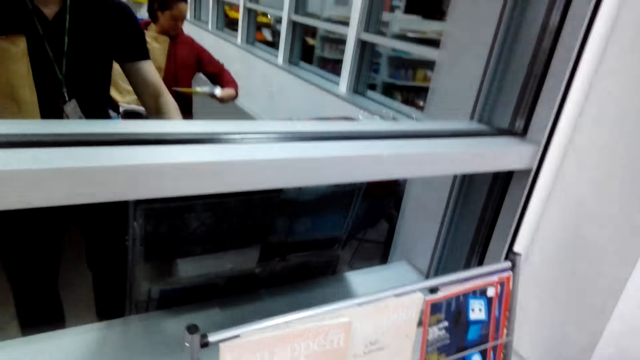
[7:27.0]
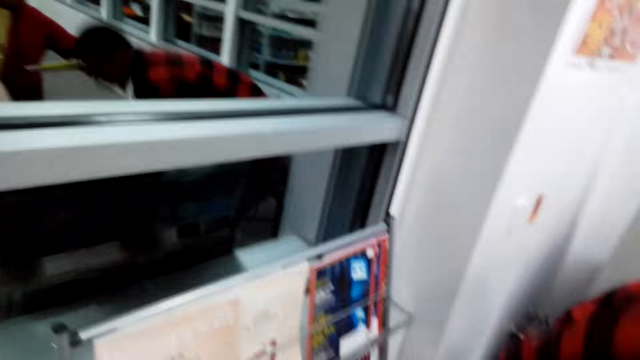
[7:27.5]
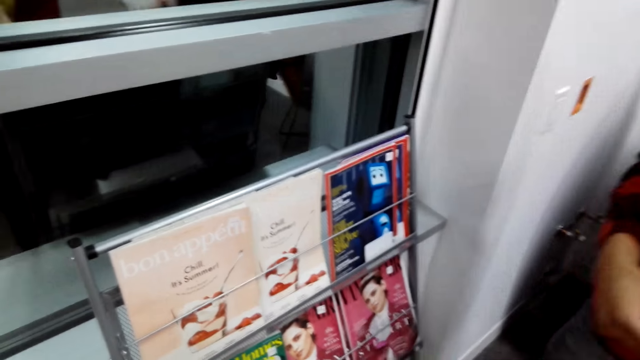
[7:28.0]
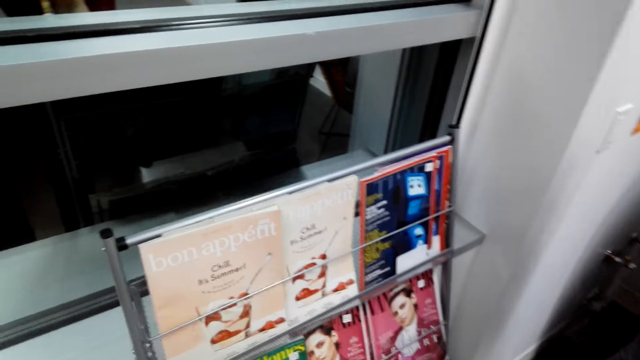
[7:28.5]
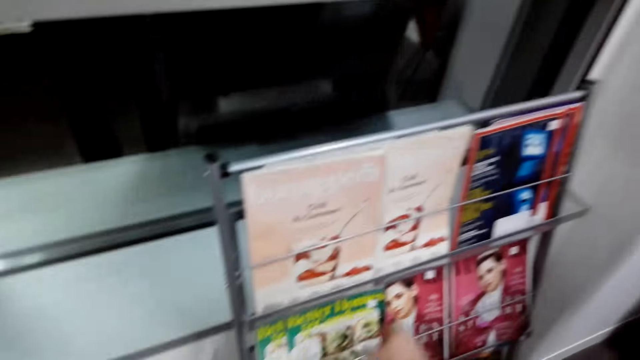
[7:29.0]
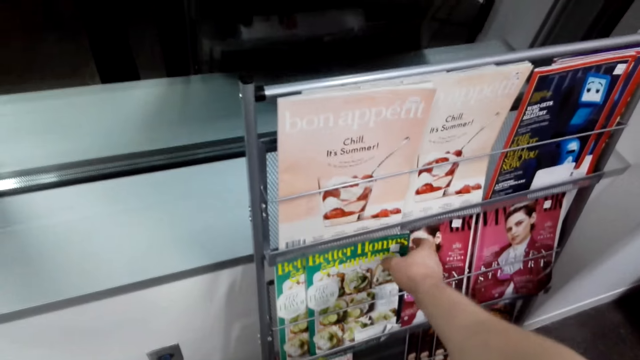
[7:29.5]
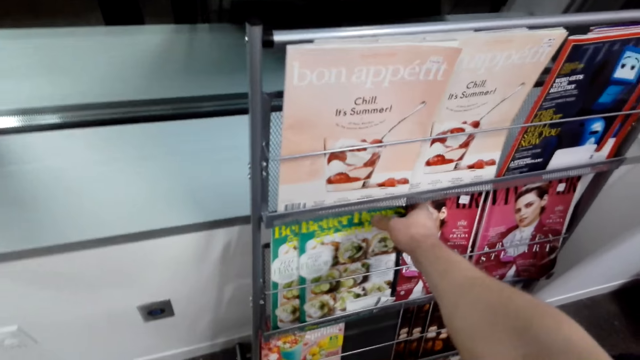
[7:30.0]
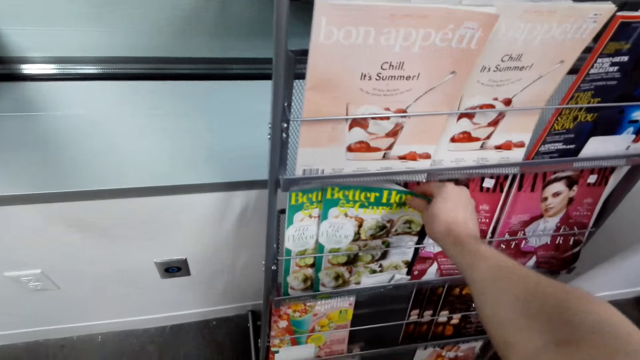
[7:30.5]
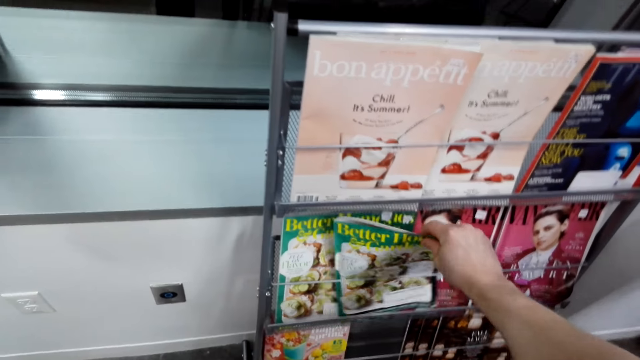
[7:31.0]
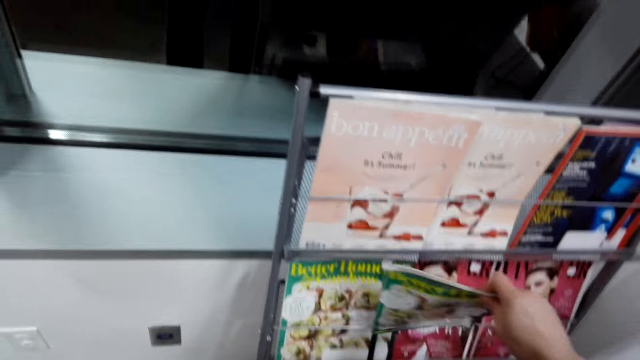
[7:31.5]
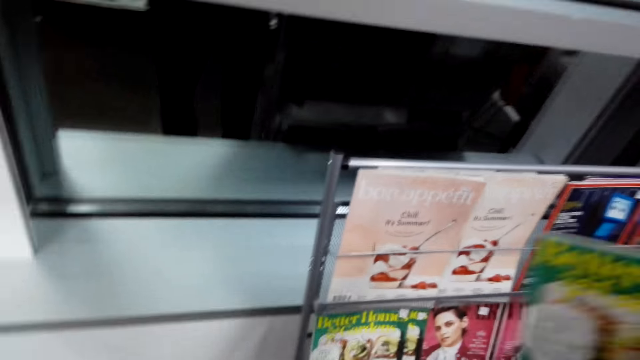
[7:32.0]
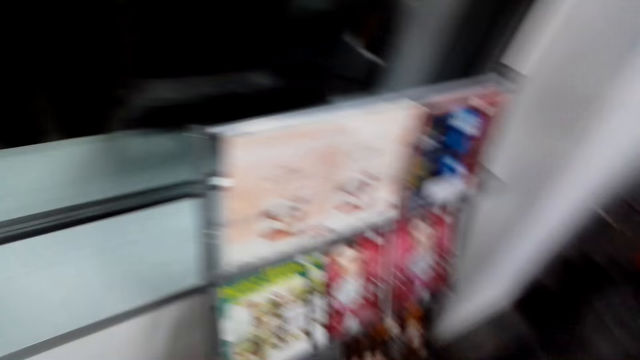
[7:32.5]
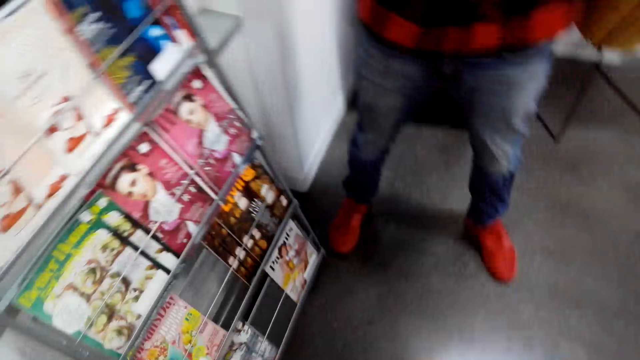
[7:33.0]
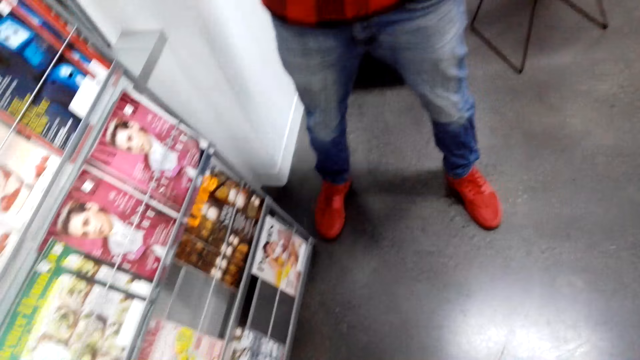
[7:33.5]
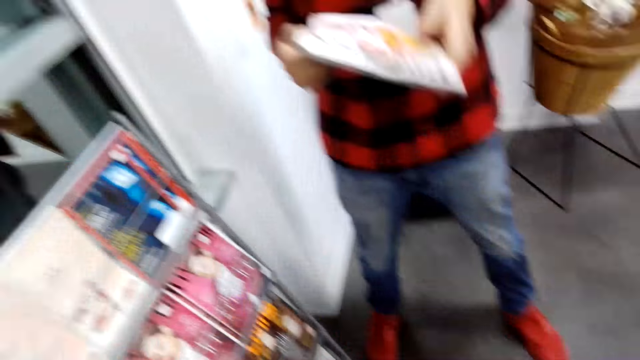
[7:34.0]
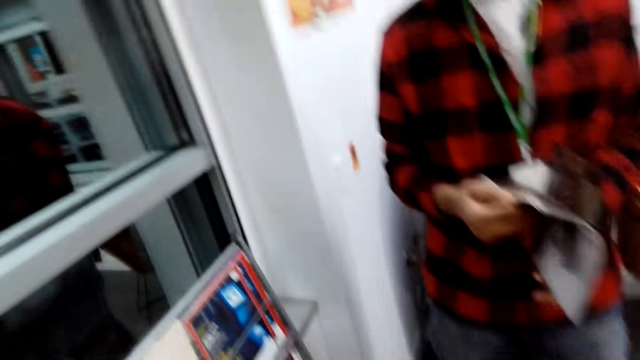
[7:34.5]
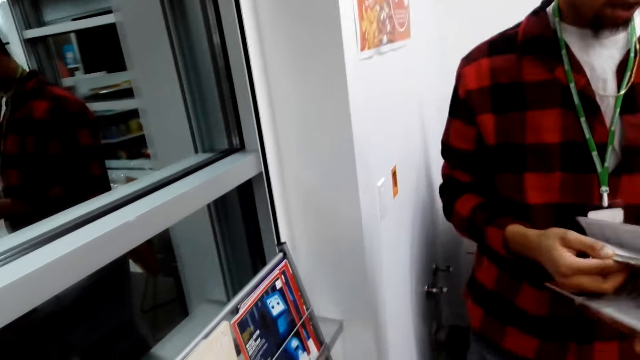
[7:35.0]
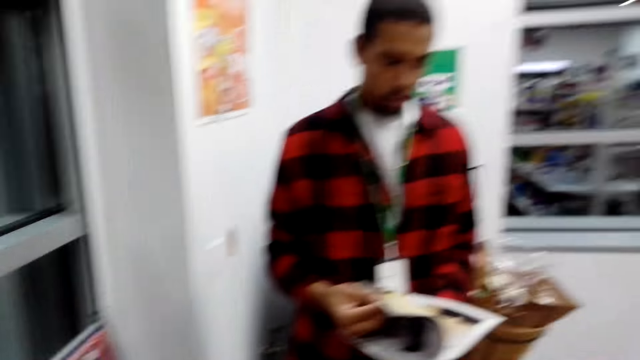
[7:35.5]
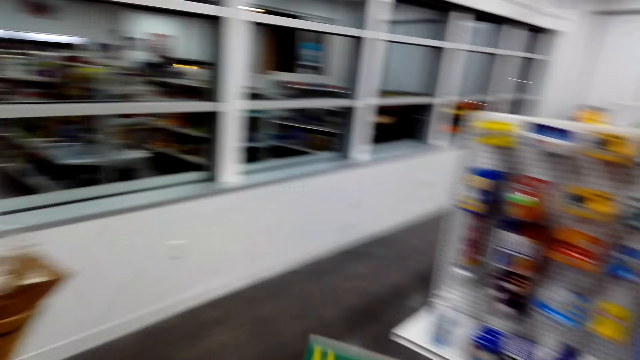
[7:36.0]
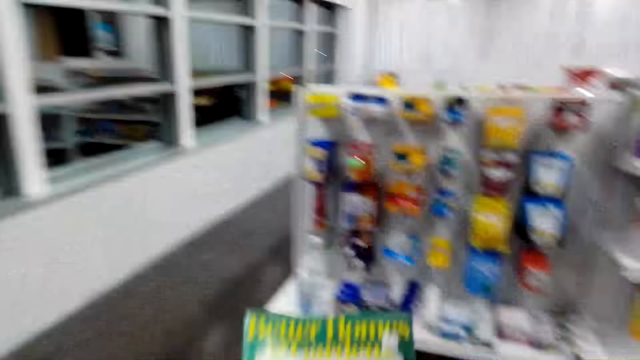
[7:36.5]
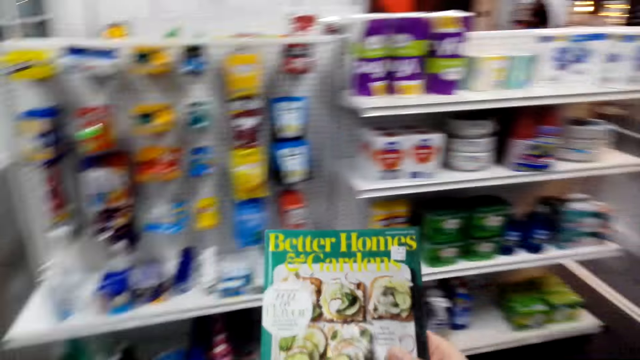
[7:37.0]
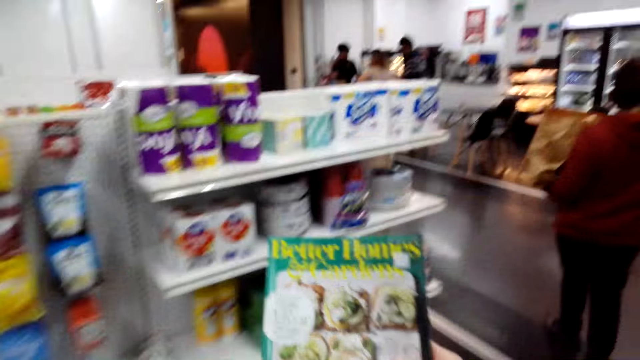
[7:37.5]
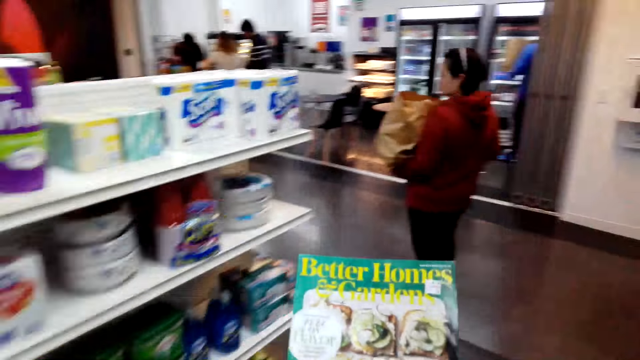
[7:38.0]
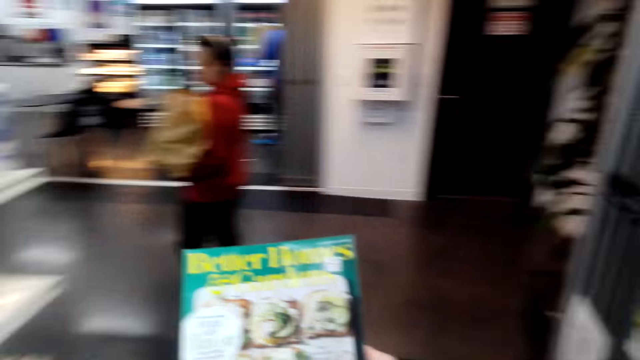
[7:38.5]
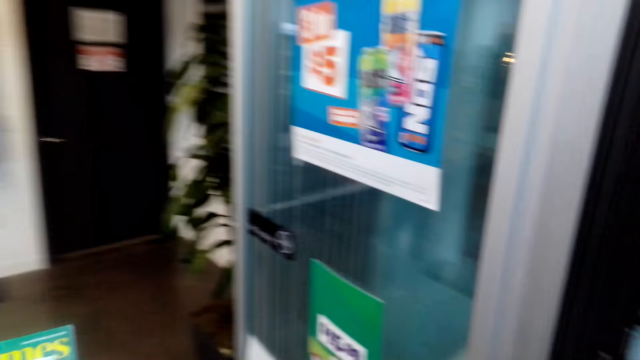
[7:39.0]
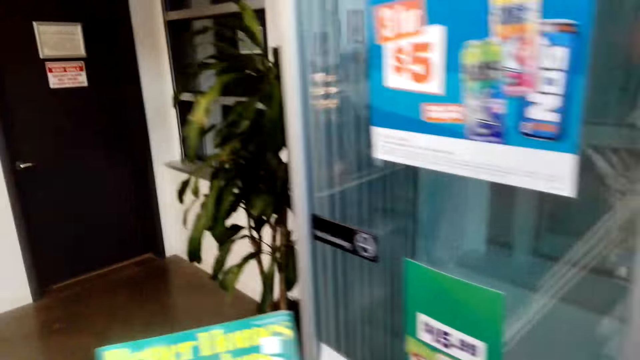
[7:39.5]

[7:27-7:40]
A person holds the book. The camera wearer picks up a magazine on a shelf. The person peruses through a magazine and opens the book. The camera wearer walks with the book in a supermarket.

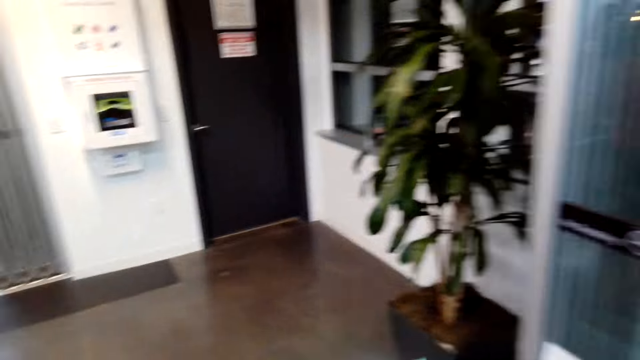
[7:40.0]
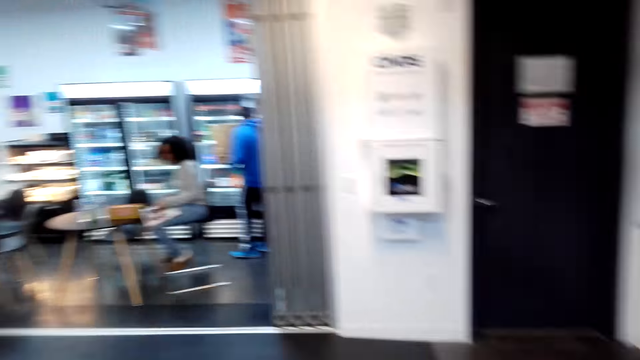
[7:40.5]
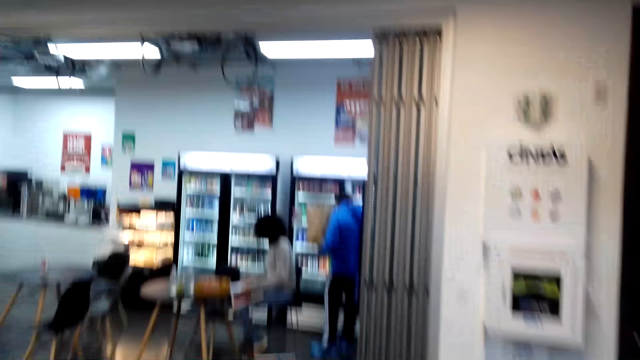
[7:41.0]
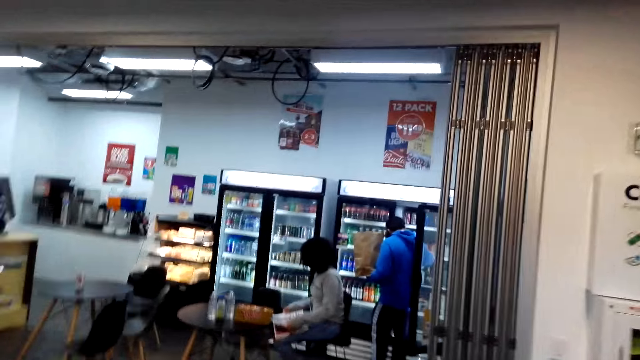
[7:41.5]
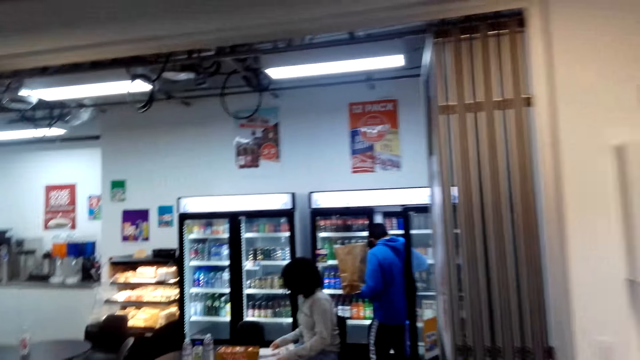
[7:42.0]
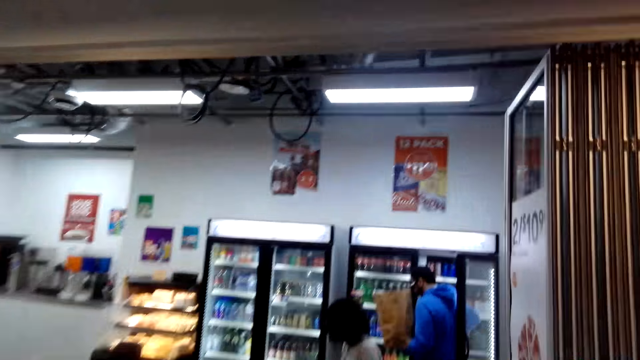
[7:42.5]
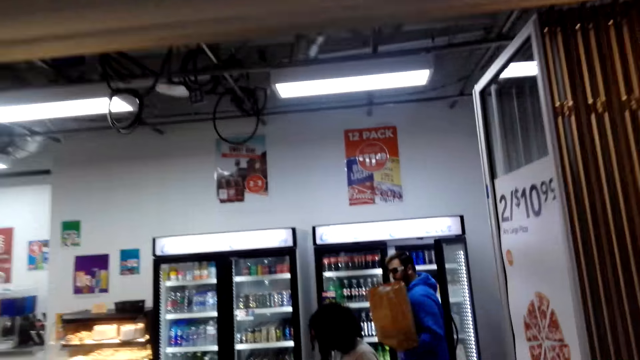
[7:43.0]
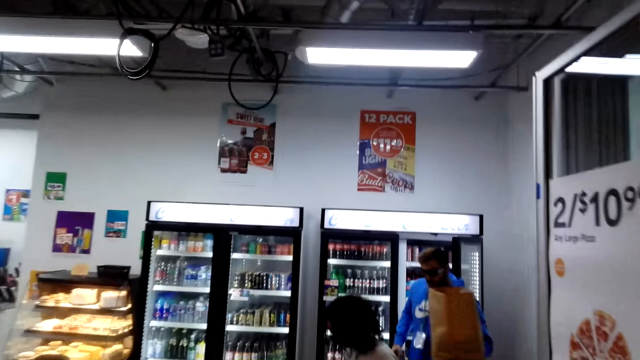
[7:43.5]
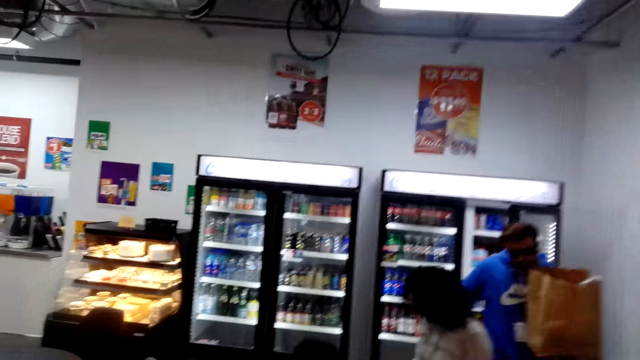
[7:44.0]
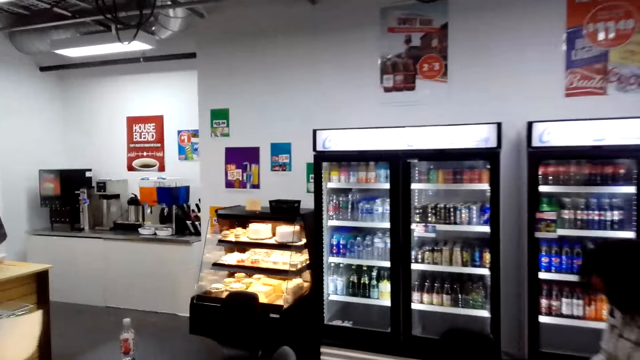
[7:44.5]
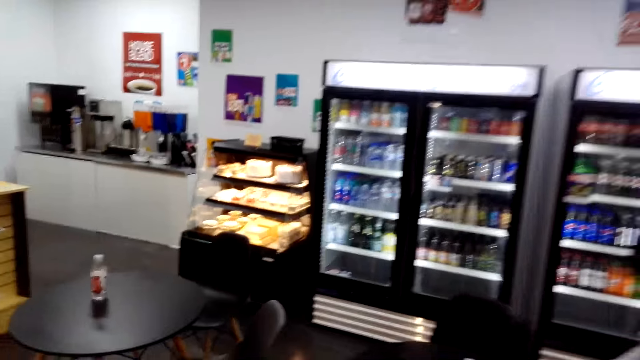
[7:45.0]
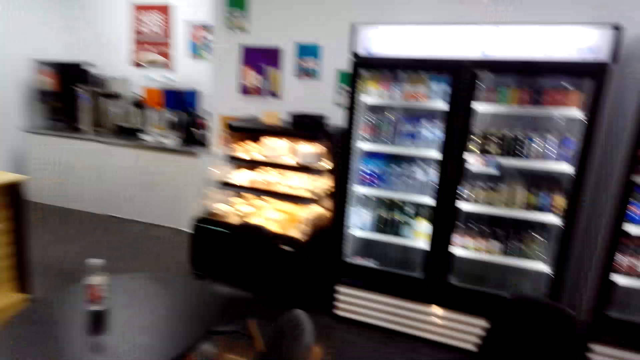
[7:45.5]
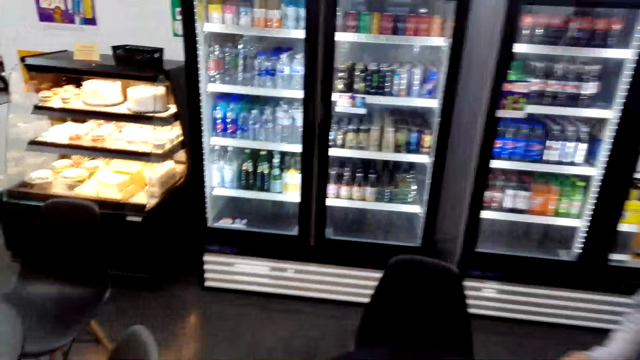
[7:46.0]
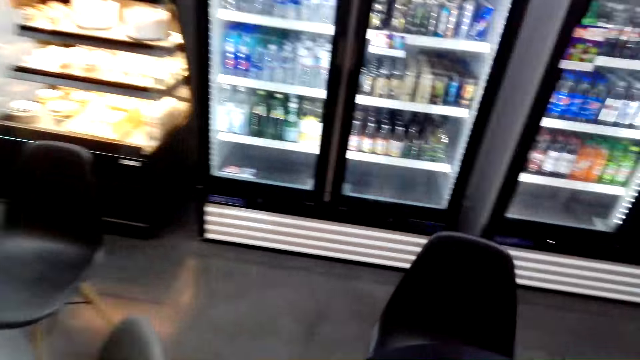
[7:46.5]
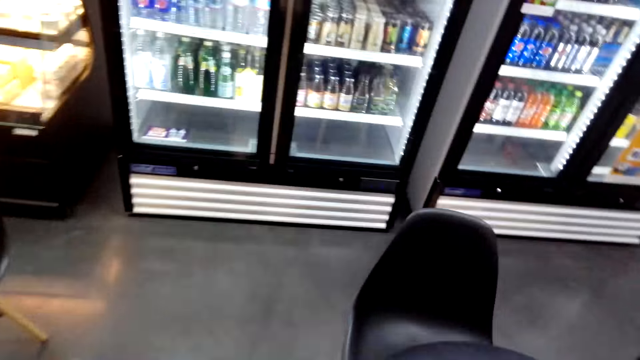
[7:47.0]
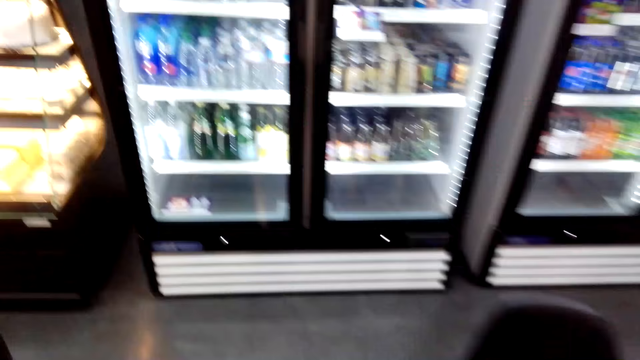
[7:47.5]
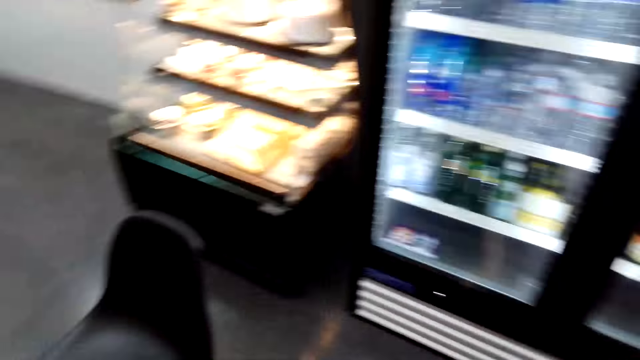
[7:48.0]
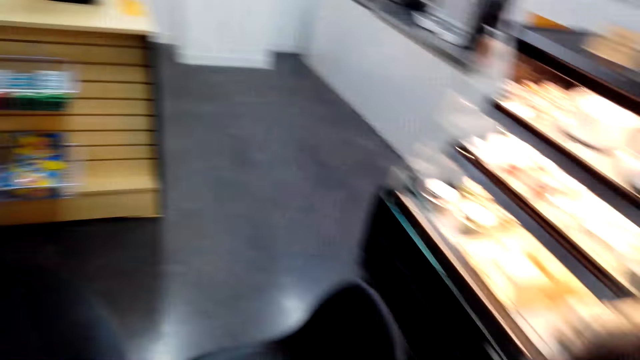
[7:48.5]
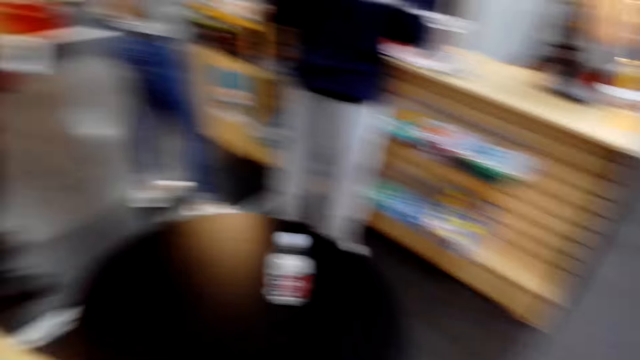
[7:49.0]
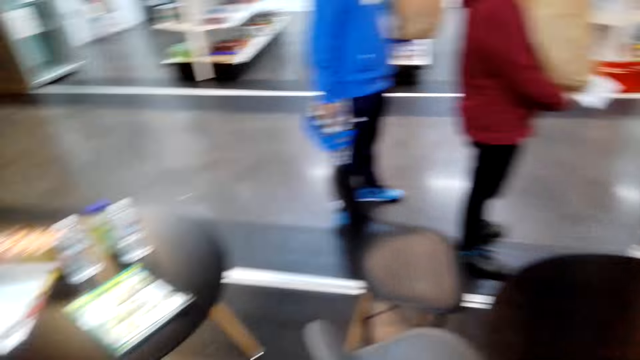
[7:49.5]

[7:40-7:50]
A person touches the fridge. Another person moves the book on the table. The first person walks from the fridge.
